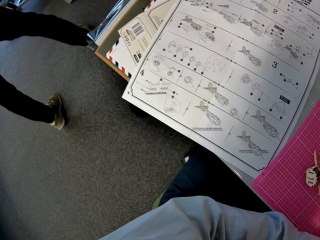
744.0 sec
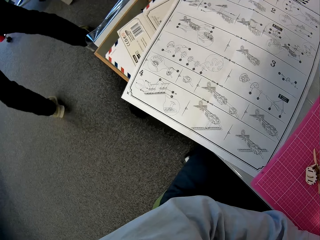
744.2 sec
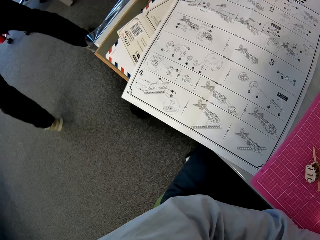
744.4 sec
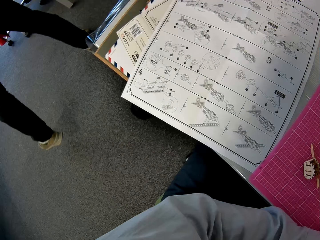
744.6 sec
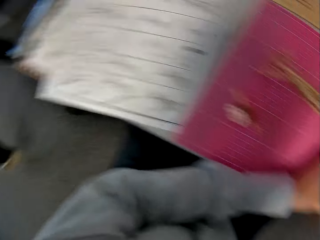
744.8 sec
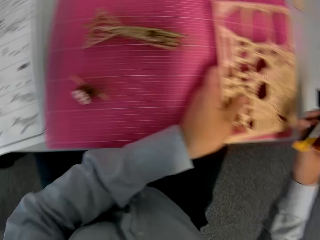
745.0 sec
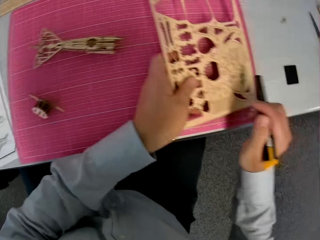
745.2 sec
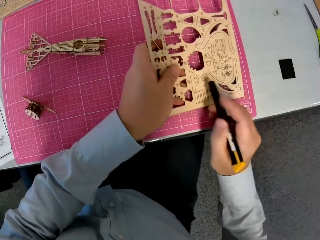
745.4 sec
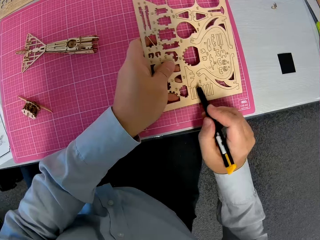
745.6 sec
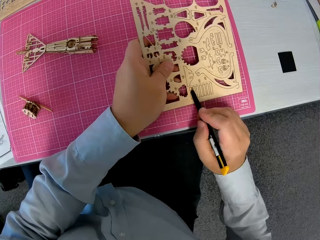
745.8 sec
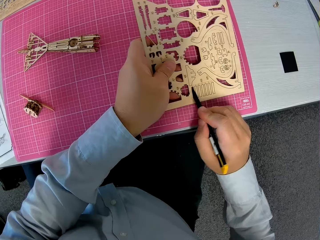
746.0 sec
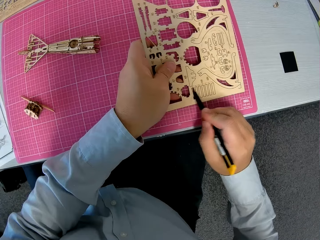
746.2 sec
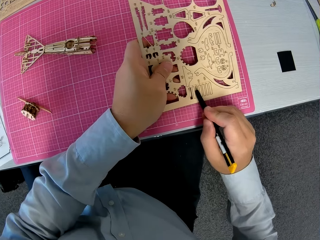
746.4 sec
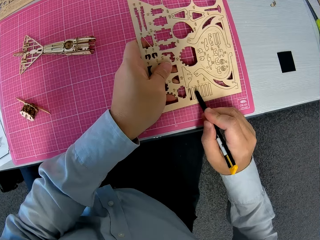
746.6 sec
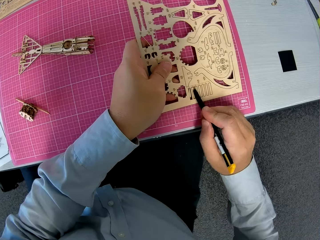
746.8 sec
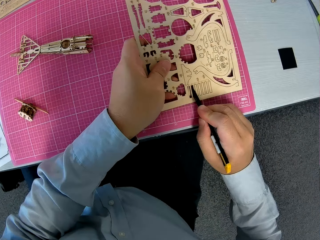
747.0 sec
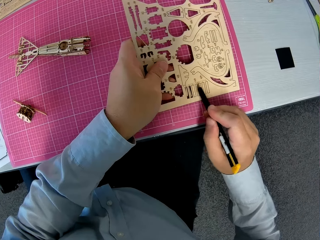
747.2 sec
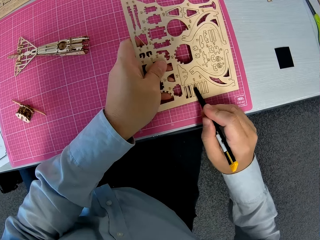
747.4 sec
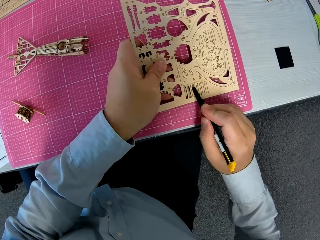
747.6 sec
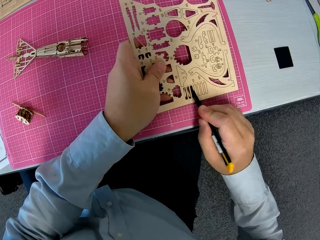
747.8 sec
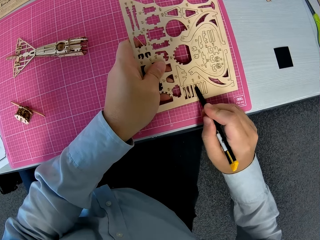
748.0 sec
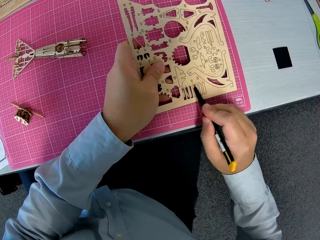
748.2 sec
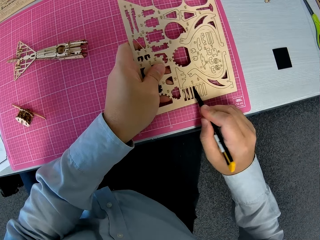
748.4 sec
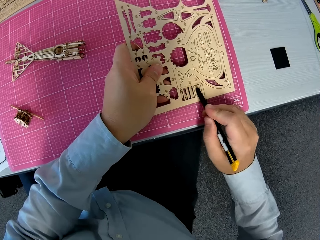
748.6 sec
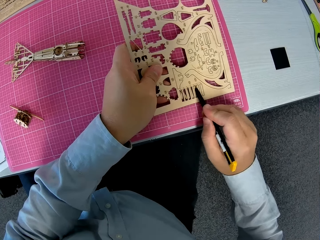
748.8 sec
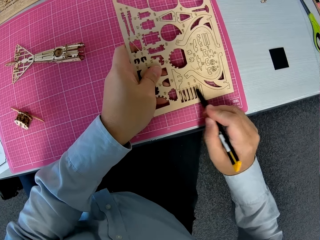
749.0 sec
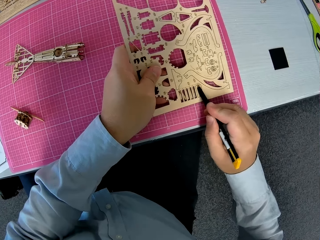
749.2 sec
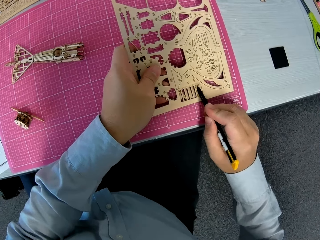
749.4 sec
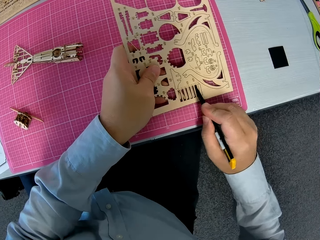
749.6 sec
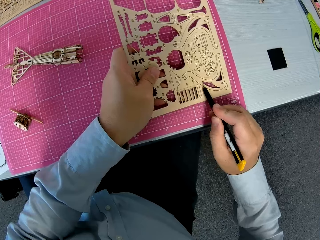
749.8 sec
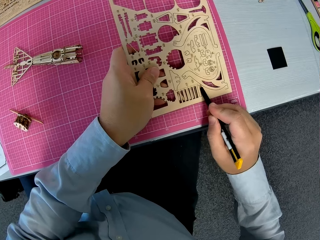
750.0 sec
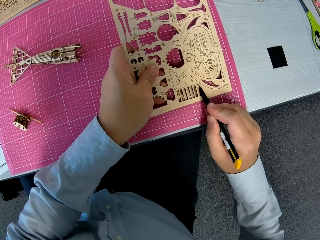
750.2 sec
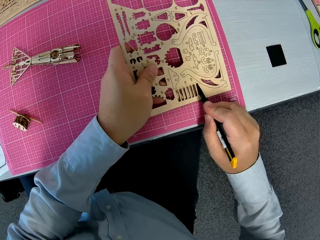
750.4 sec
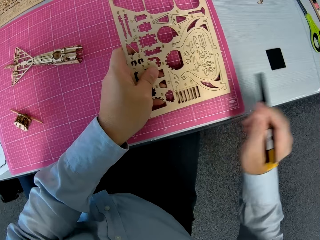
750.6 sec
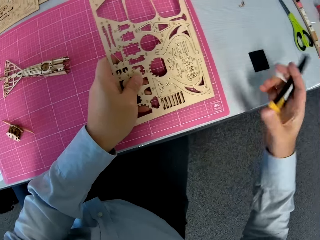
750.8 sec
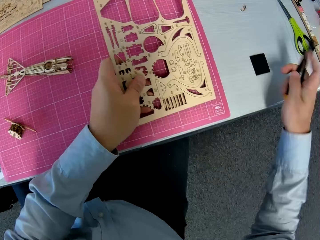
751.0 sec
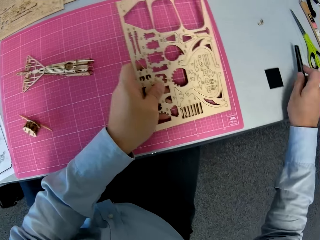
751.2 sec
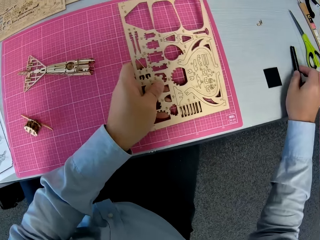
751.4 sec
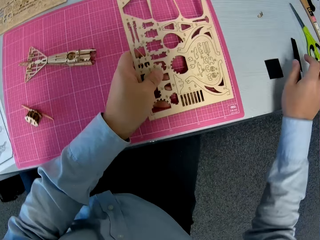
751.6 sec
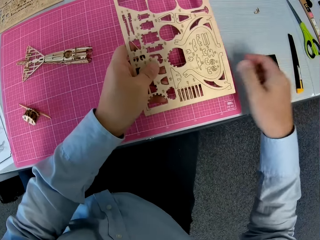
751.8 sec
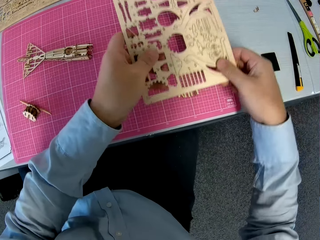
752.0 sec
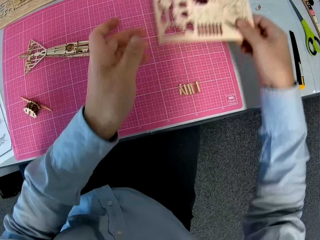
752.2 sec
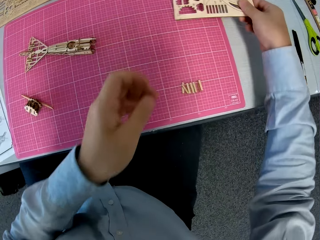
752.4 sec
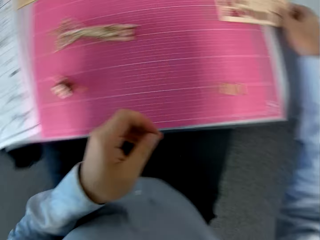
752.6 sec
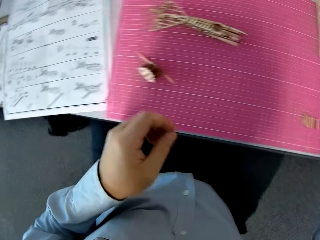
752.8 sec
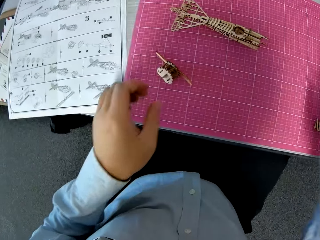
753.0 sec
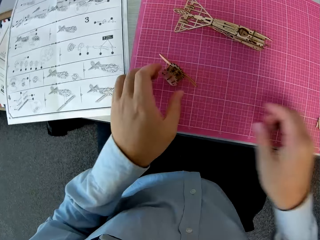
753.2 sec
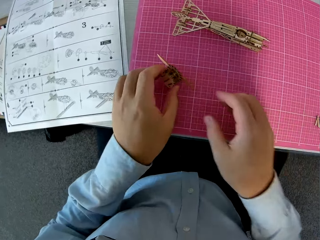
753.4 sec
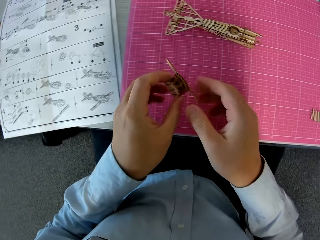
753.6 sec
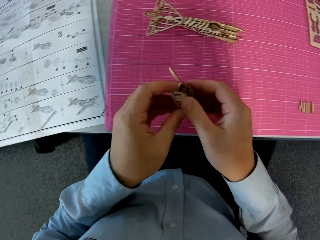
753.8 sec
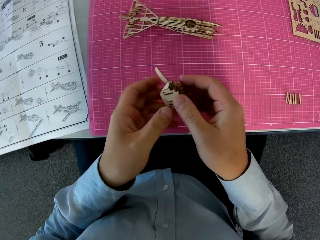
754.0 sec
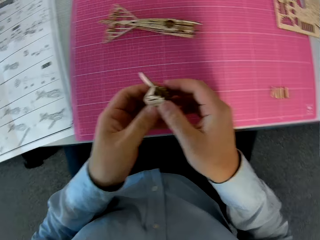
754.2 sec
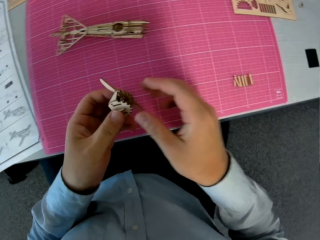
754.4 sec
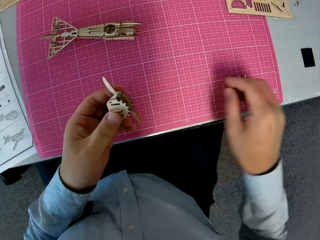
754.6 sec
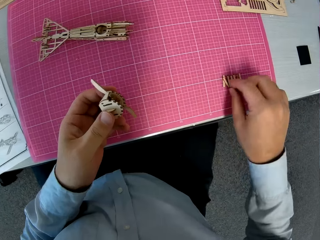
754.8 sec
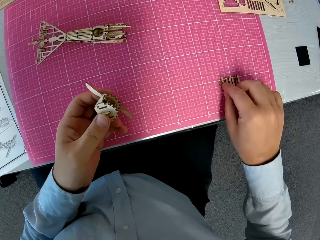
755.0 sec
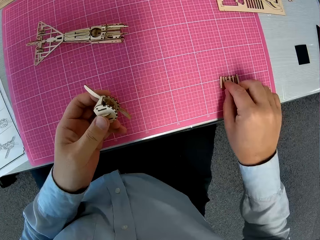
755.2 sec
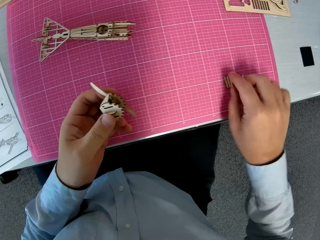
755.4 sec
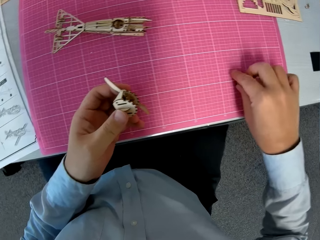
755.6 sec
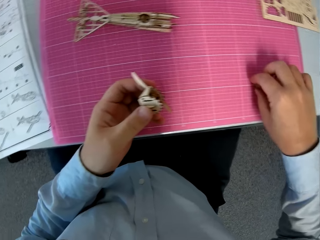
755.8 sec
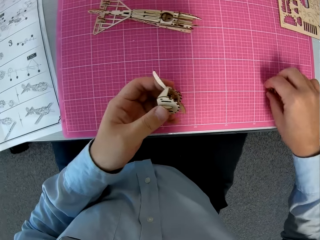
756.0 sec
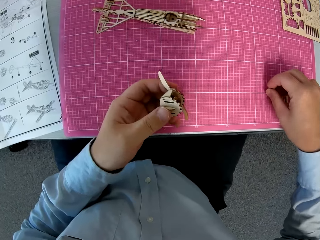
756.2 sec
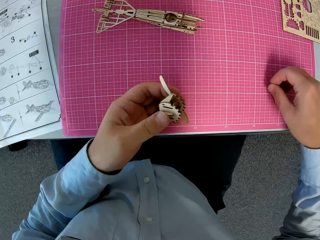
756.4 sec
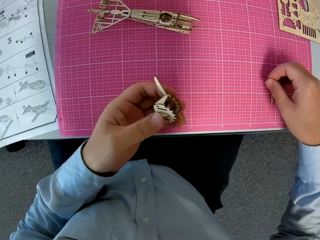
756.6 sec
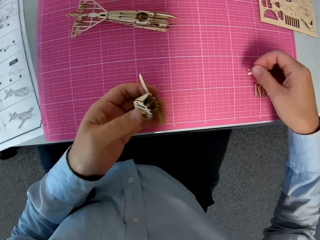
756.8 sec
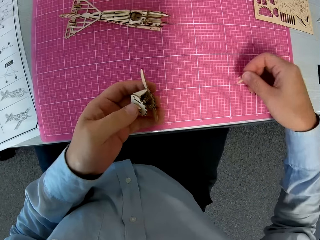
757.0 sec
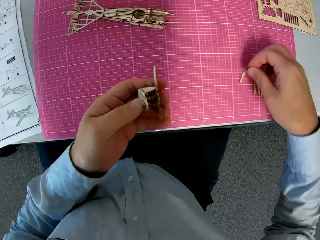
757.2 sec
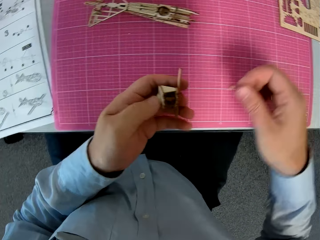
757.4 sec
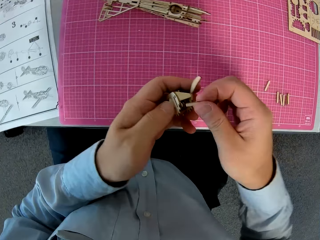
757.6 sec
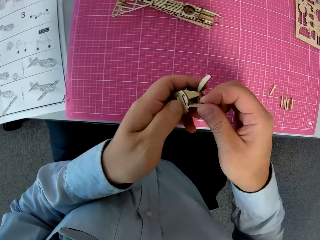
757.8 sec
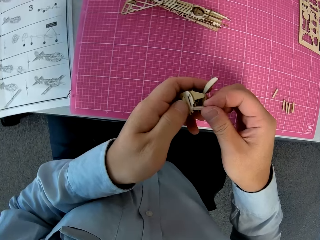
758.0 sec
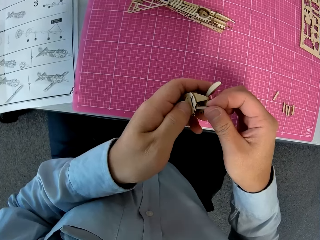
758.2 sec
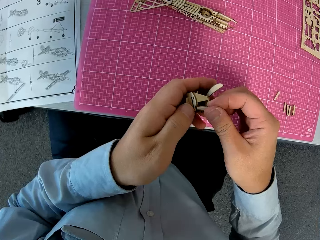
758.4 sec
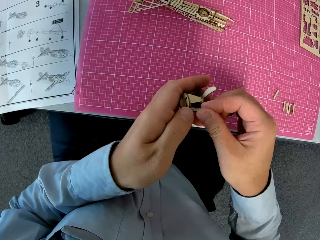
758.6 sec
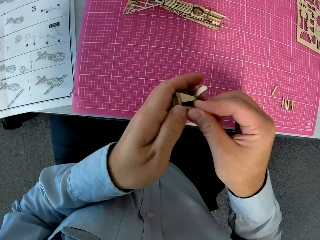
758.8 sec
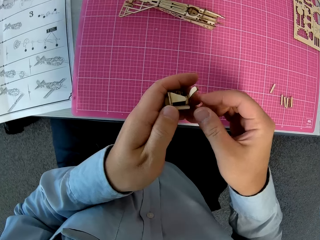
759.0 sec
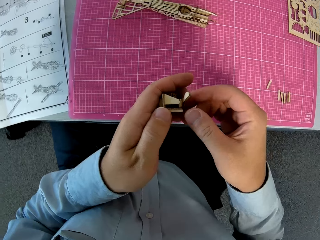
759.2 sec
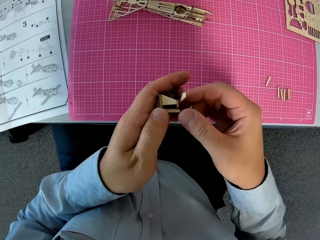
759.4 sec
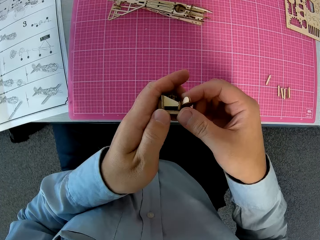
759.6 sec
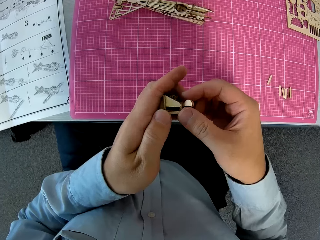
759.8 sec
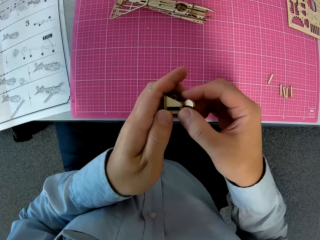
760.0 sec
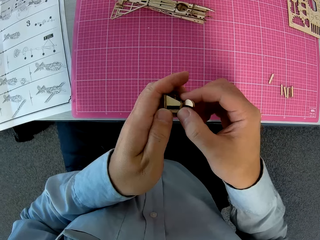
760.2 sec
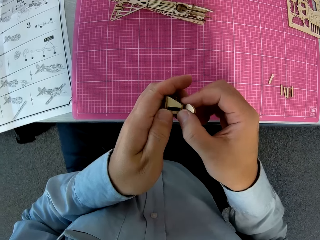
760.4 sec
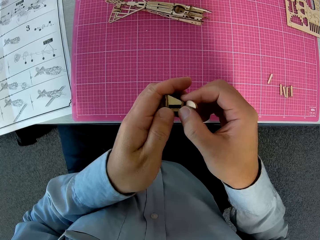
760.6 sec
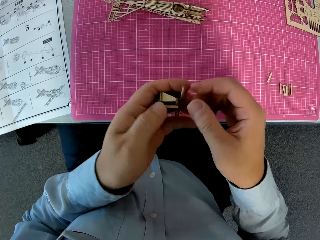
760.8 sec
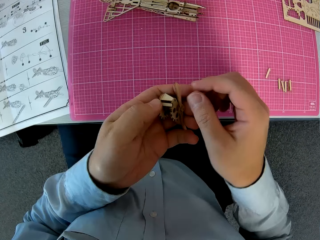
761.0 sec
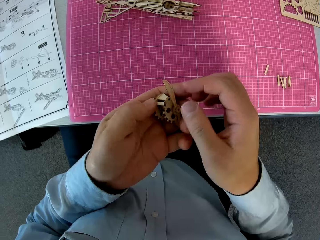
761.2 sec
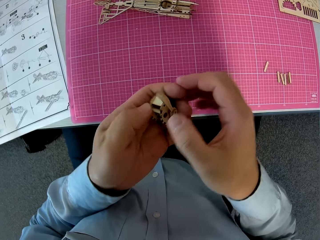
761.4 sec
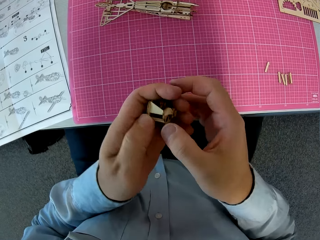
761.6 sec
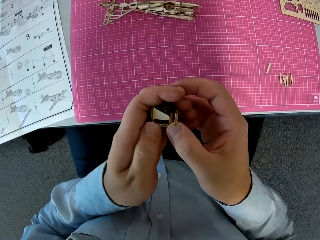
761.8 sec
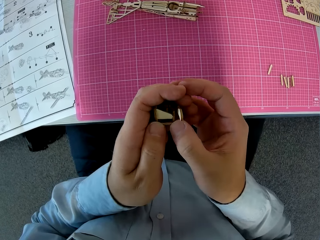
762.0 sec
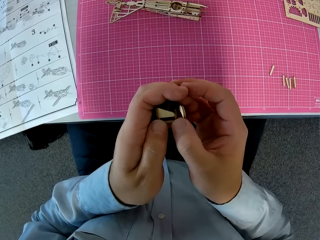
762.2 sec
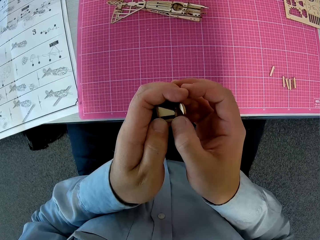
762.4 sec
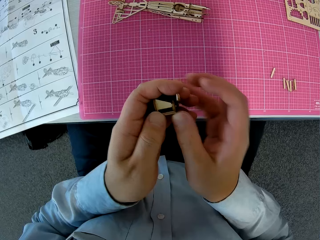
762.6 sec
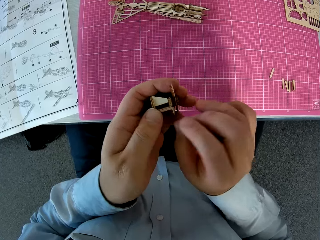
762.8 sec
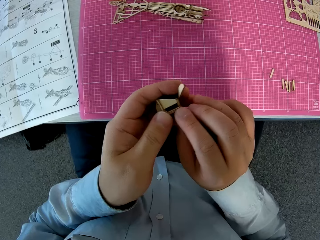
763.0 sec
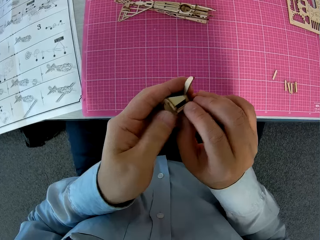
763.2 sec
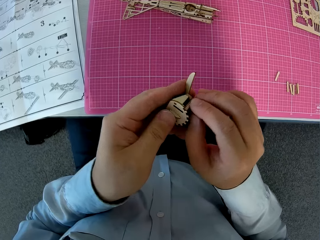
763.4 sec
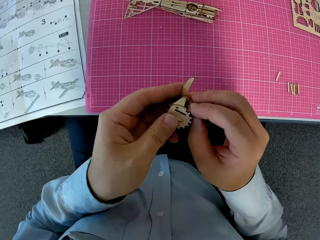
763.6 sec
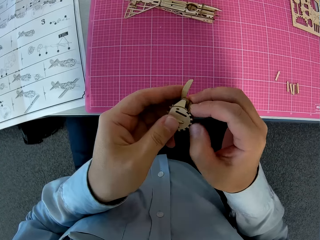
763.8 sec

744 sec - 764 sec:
A man walks in the house. The camera wearer picks up the retractable knife. They detach wooden pieces from the wooden sheet with the retractable knife. They place the retractable knife on the table. They place the wooden sheet on the cutting sheet. They pick up the attached wooden pieces from the cutting sheet. They pick up a wooden piece from the cutting sheet. They attach the wooden piece to the attached wooden pieces.

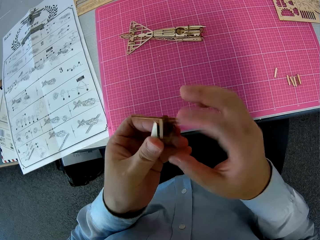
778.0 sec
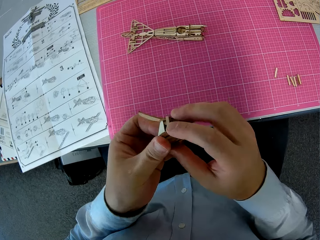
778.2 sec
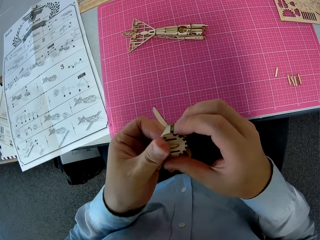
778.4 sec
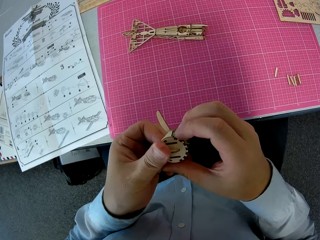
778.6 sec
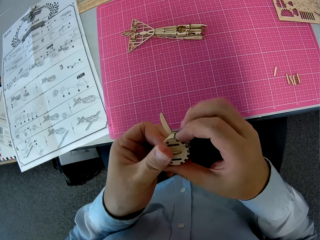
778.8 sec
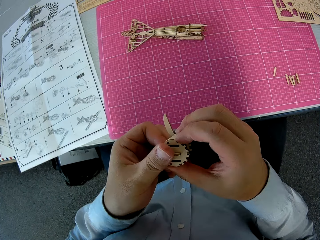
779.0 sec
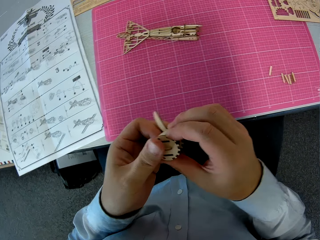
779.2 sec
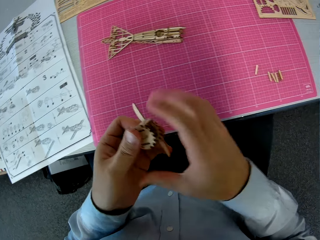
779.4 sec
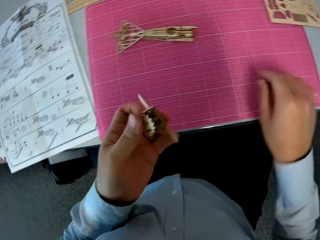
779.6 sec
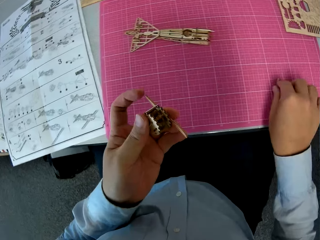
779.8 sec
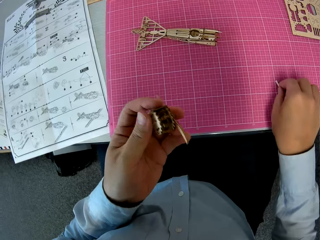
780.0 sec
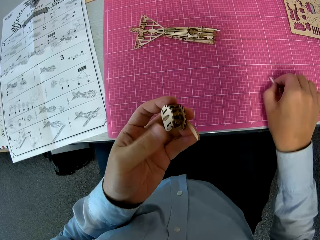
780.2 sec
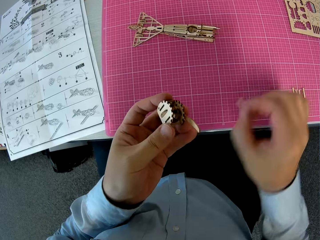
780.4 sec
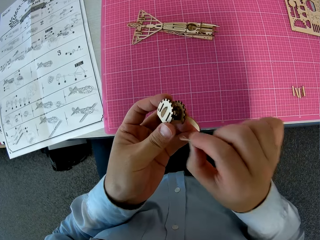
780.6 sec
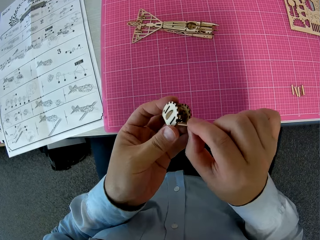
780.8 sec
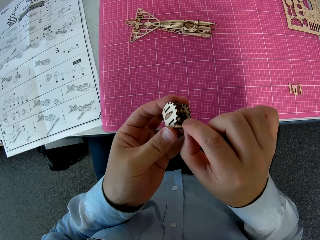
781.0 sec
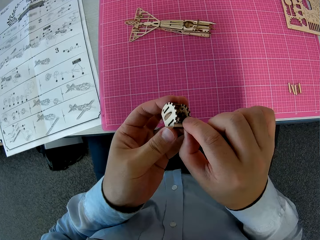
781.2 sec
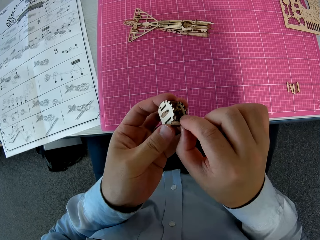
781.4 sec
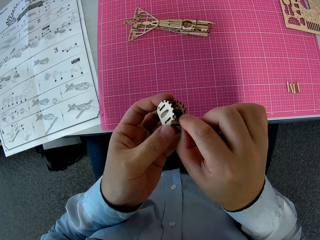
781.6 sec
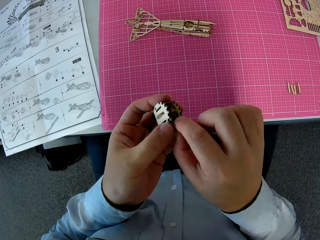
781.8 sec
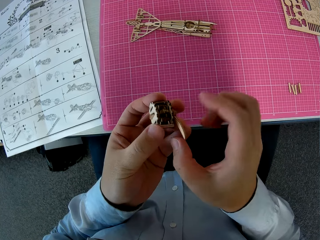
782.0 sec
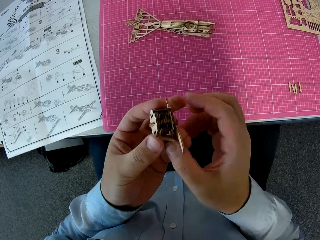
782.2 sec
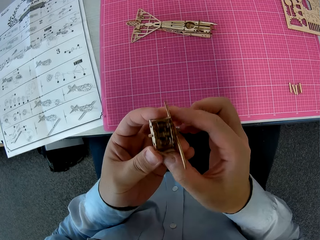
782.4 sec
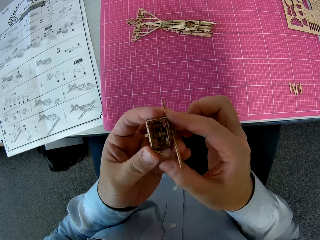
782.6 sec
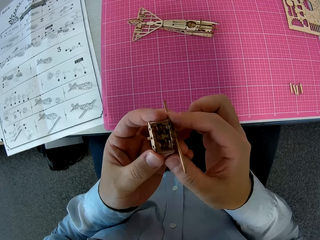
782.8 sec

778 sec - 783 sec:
The camera wearer picks up a wooden piece from the cutting sheet. They attach the wooden piece to the attached wooden pieces.
